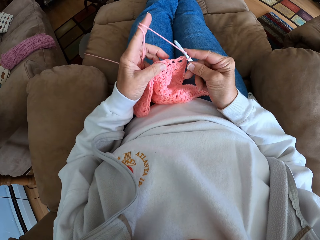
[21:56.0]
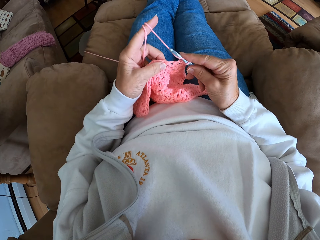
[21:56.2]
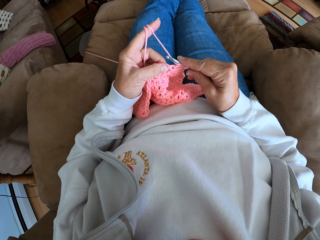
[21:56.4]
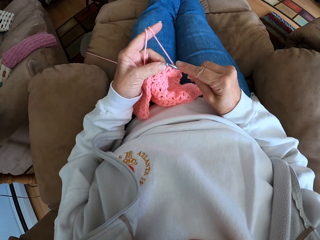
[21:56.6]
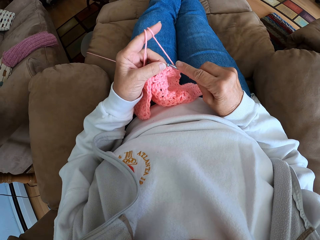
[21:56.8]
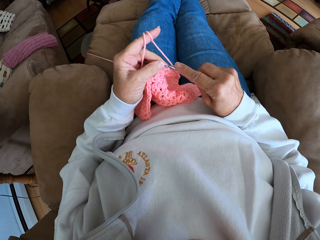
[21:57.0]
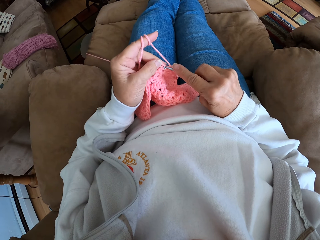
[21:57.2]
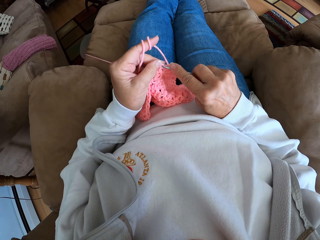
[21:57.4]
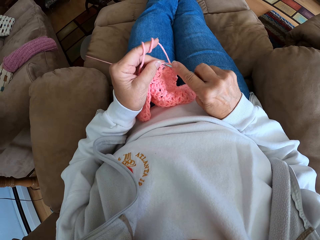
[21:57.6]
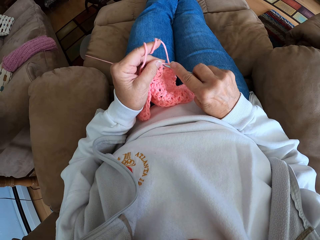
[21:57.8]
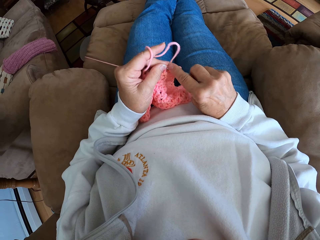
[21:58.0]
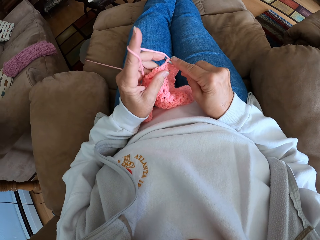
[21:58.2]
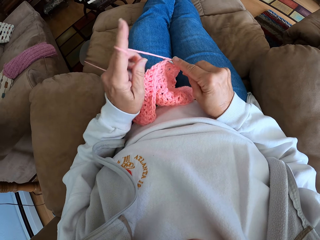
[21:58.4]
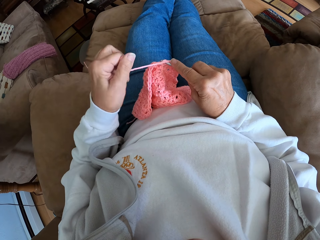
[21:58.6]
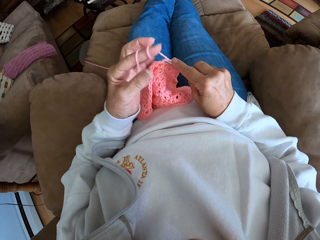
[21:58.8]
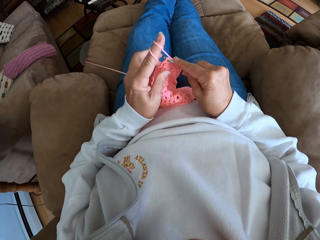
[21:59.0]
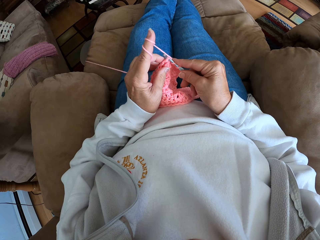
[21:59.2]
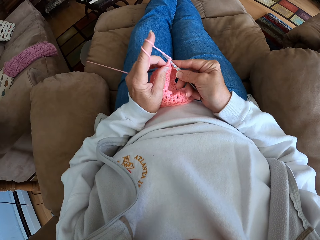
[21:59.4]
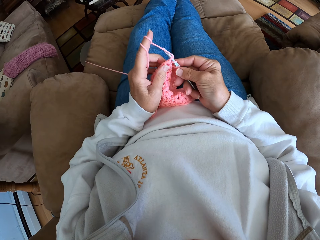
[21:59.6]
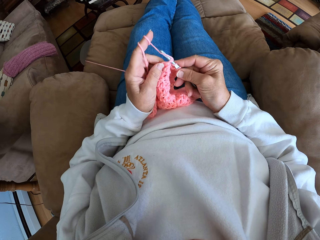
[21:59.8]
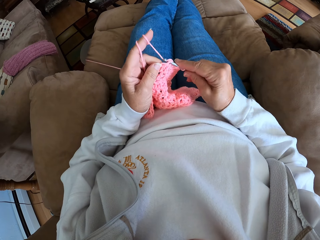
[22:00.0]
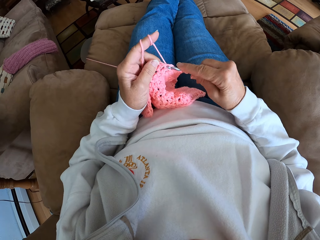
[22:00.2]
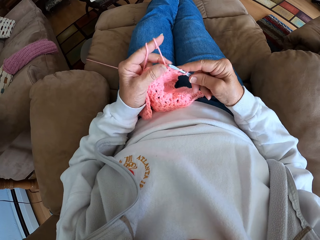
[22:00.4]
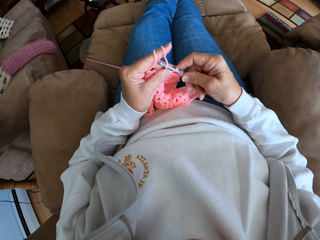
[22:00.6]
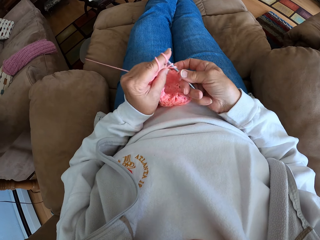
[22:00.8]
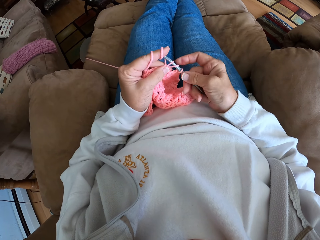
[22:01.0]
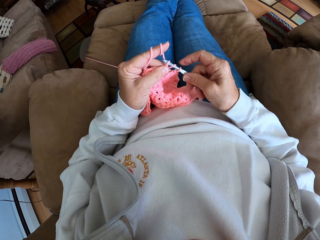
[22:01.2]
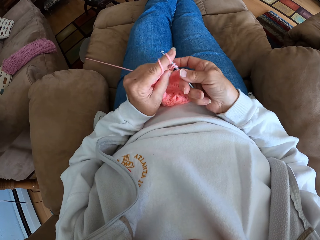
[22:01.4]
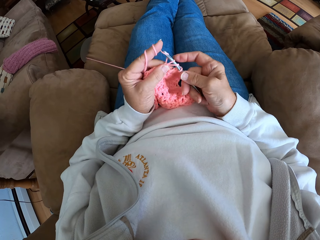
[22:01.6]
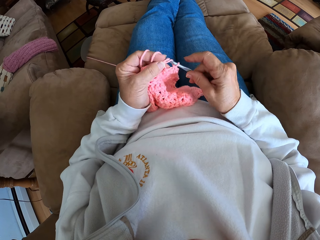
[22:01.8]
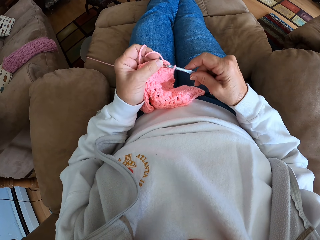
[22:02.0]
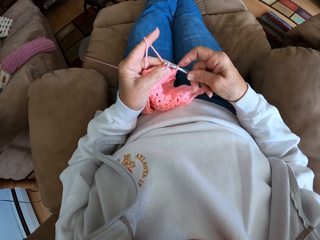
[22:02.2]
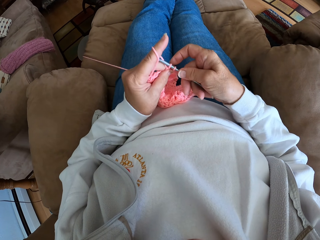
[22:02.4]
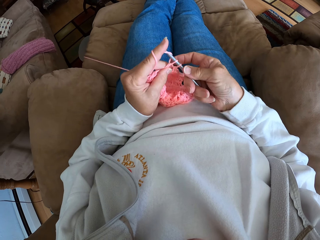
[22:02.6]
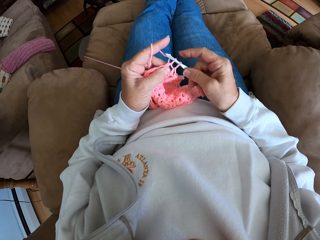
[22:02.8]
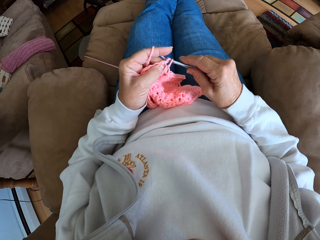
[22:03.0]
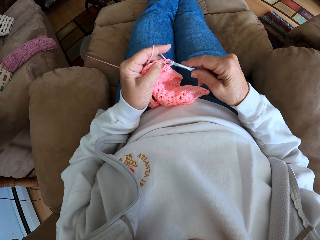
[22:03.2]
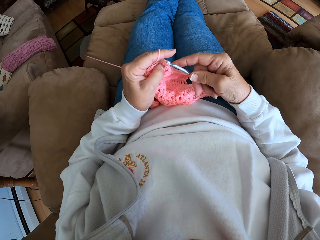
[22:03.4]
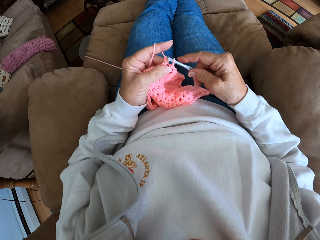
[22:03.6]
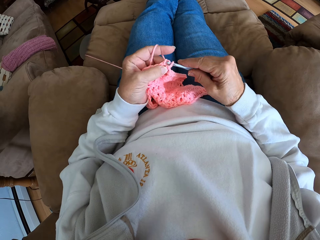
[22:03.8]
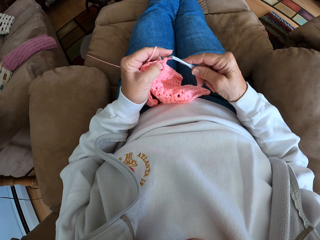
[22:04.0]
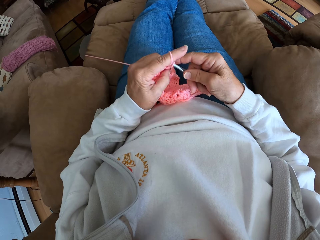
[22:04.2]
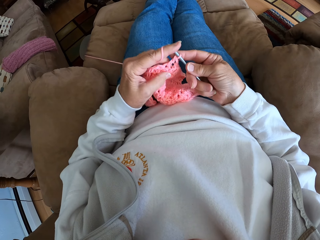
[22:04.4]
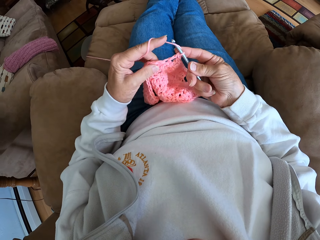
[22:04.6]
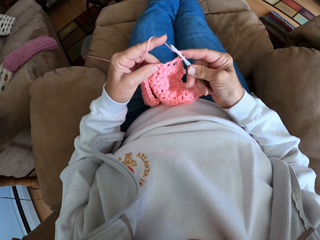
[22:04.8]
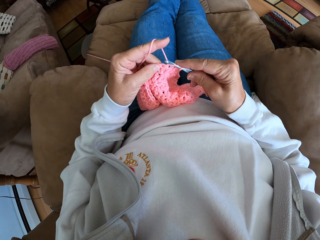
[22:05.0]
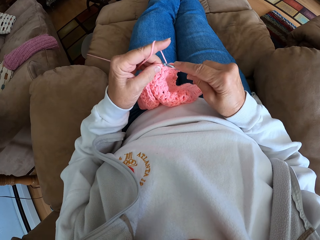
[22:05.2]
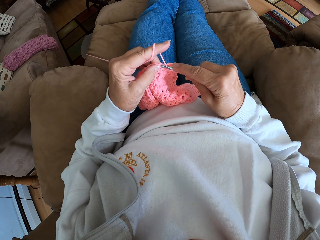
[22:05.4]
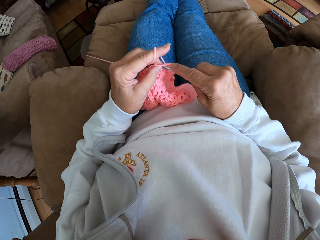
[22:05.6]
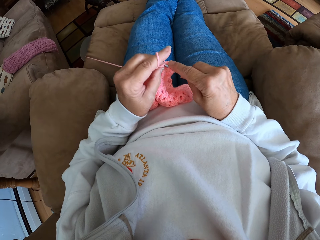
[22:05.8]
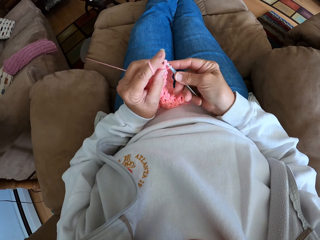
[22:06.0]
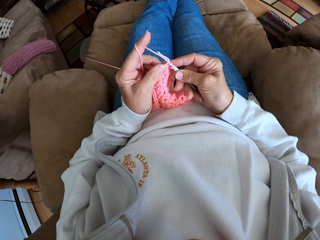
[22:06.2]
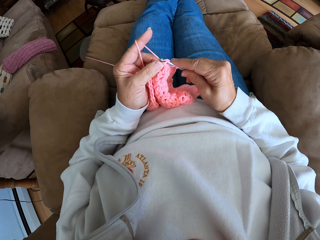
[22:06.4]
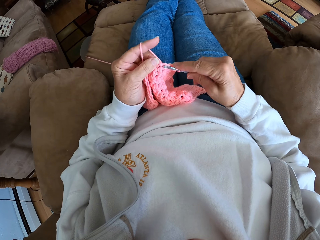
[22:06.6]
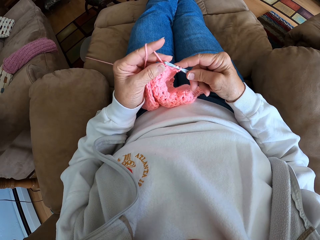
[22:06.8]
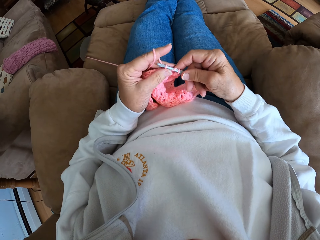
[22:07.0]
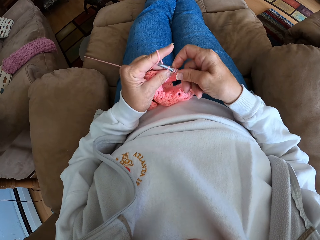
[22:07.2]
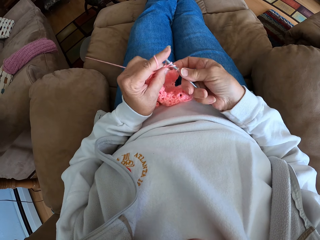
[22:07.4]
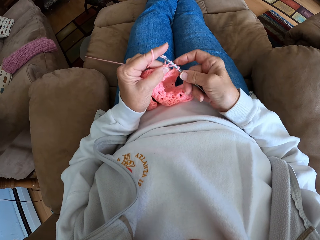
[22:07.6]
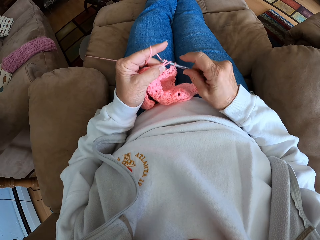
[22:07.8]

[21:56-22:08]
The camera wearer rolls the hand-knit yarn on her index finger. She knits the garment with her hand. She rolls the hand-knit yarn on her index finger. She knits the garment with her hand.

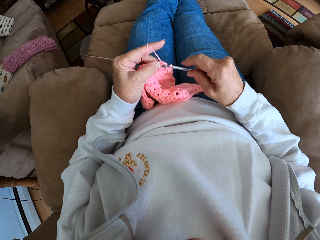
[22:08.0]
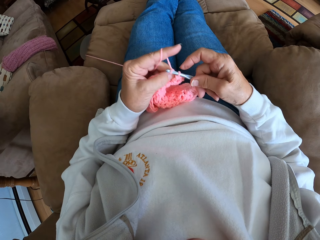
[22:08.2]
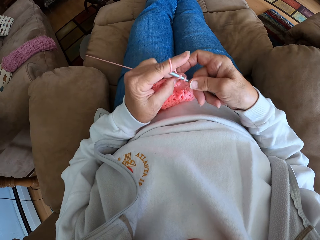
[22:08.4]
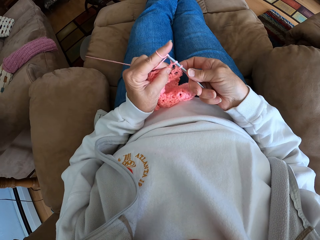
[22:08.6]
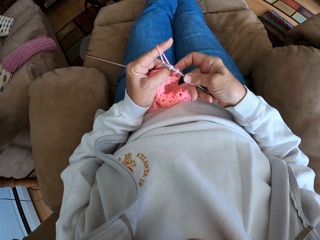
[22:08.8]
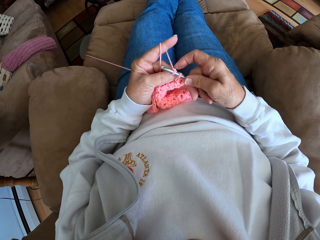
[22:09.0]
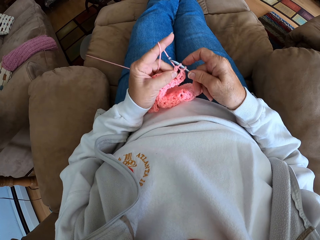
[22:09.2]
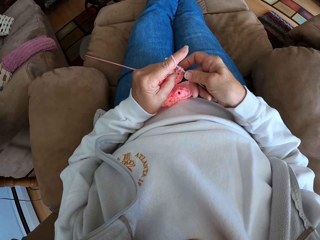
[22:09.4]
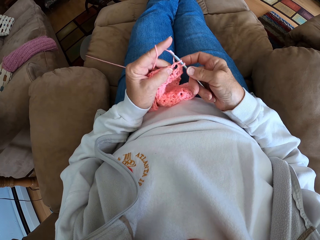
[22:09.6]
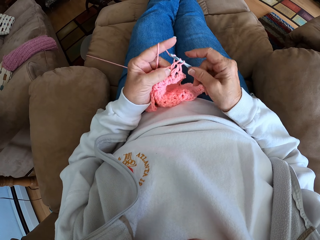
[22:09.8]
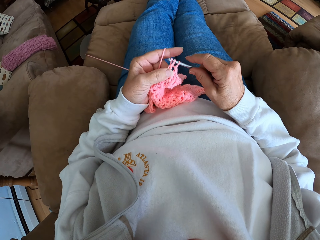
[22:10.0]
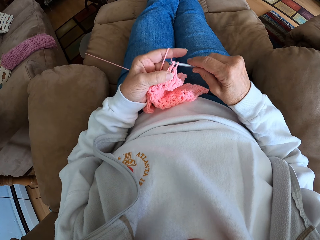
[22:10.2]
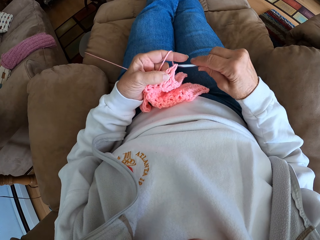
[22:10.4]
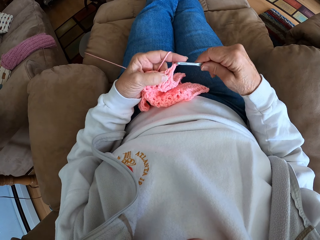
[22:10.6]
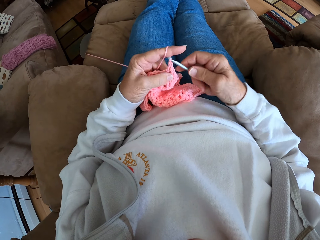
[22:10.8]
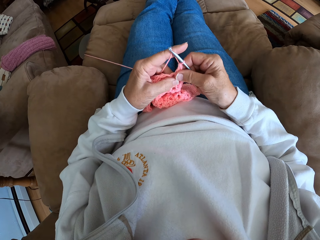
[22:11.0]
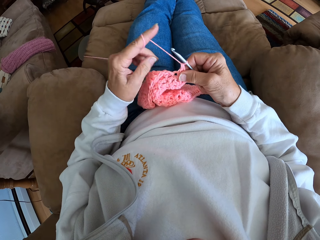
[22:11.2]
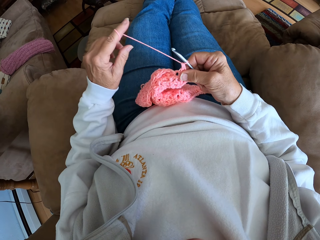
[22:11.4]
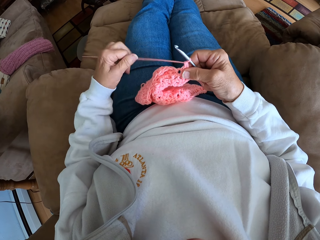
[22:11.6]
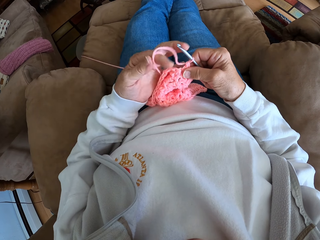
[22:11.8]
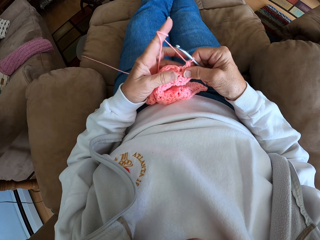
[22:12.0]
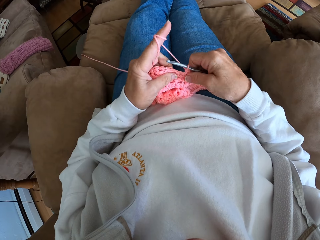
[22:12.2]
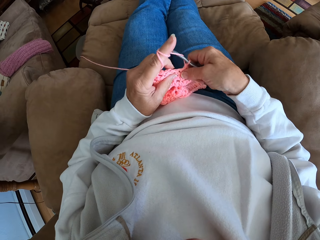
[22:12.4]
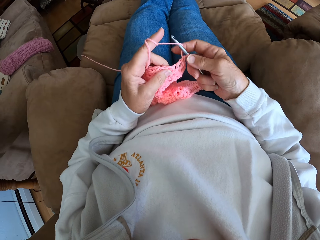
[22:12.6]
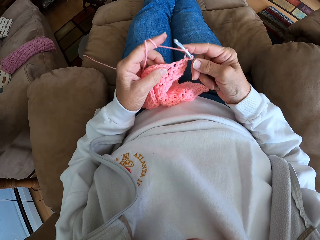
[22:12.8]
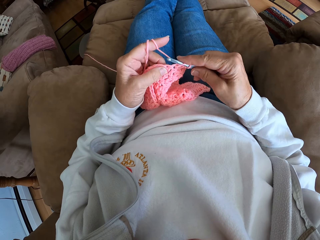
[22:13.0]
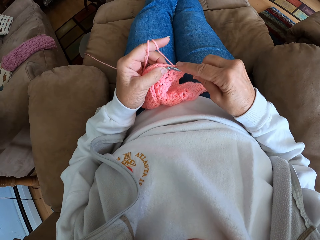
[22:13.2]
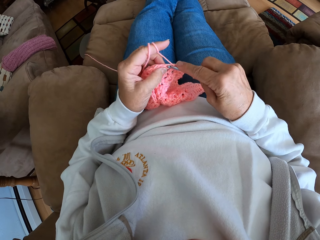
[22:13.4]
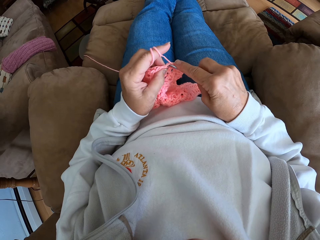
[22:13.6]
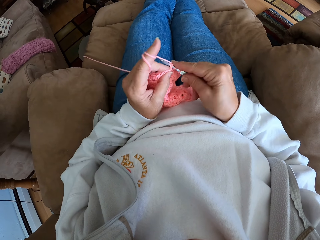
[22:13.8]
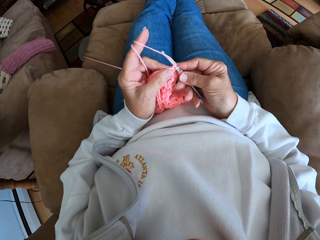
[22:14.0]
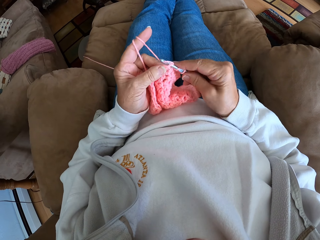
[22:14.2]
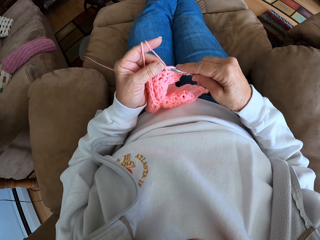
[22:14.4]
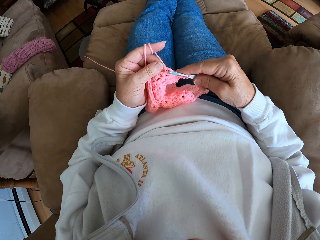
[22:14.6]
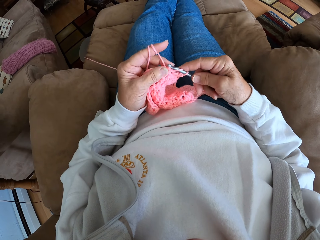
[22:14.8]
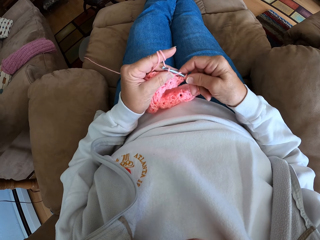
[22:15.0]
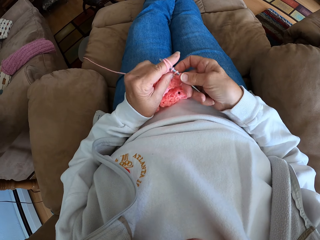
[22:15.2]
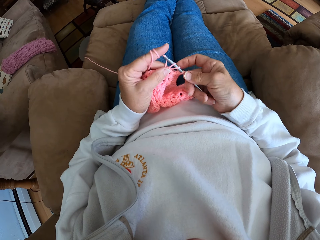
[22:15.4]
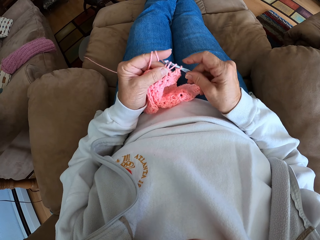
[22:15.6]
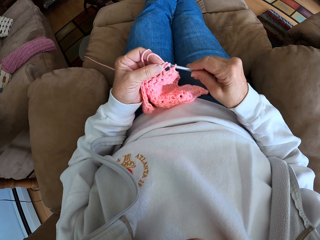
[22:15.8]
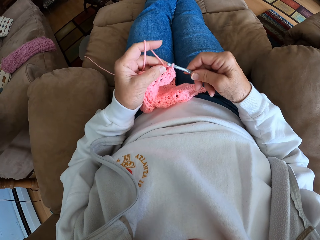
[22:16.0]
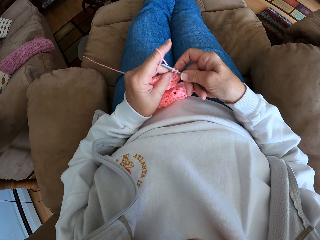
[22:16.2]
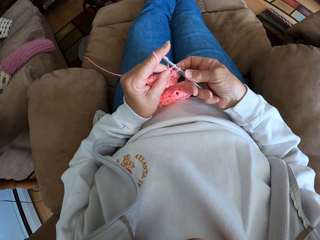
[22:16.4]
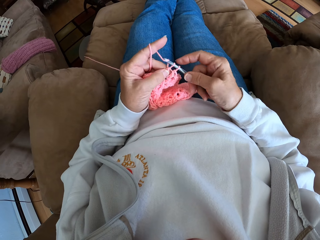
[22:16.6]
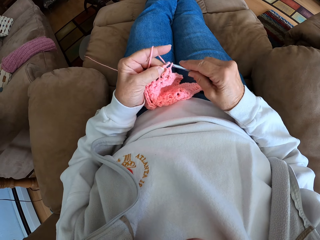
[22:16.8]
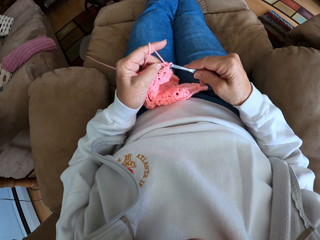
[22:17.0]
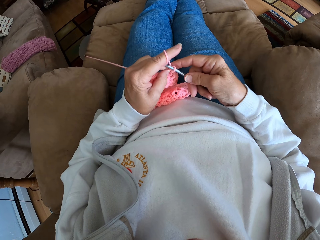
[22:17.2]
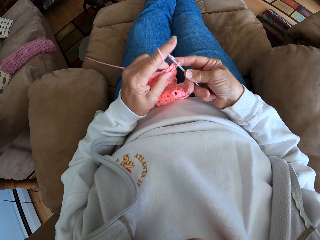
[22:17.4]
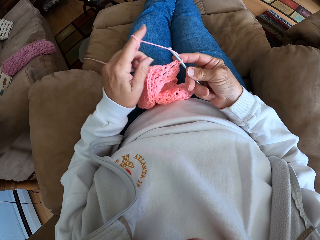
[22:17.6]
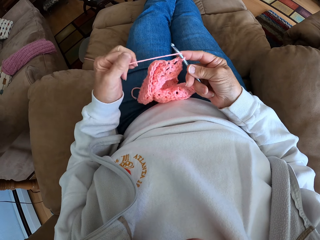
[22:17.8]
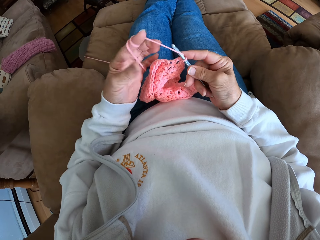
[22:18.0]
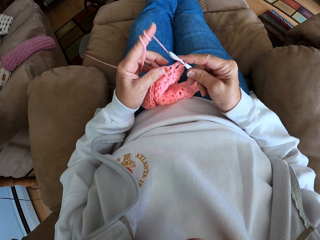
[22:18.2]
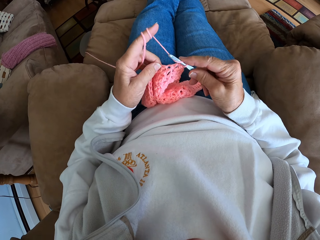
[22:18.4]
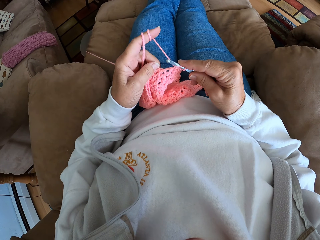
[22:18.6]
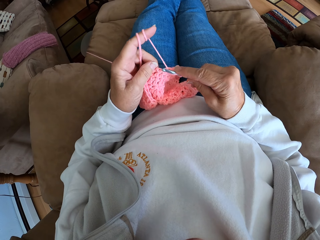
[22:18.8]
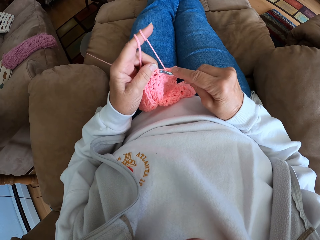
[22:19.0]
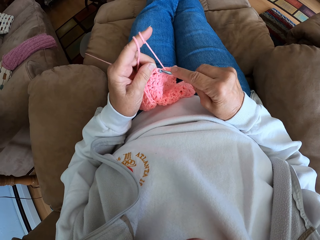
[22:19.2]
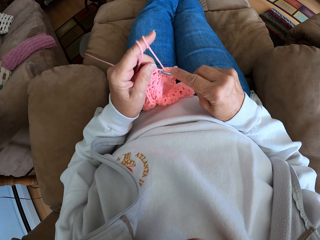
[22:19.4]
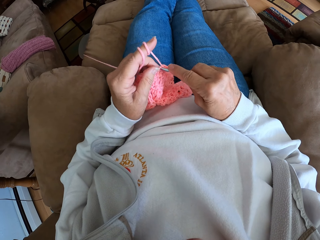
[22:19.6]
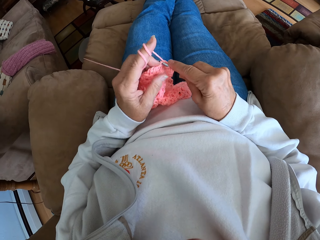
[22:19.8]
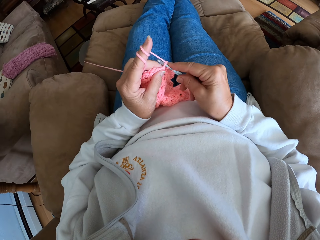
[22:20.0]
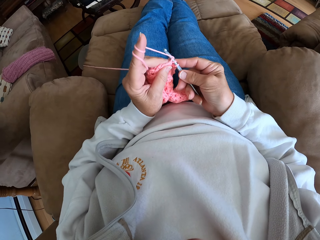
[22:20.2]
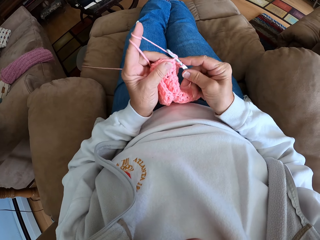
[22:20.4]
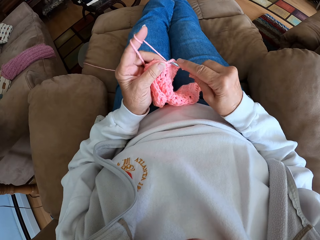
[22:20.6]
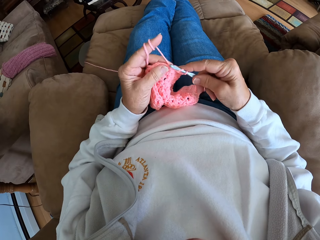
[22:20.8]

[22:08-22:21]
The camera wearer rolls the hand-knit yarn on her index finger. She knits the garment with her hand. She rolls the hand-knit yarn on her index finger. She knits the garment with her hand.
